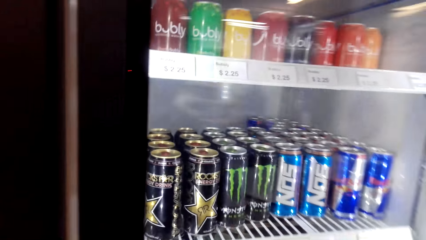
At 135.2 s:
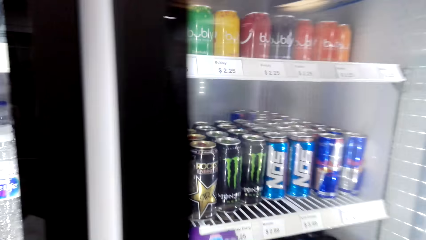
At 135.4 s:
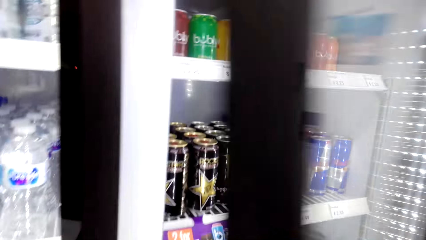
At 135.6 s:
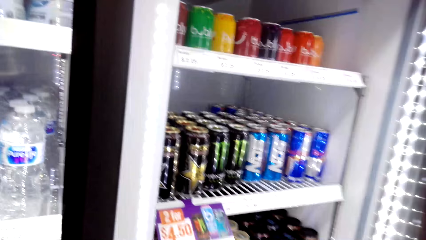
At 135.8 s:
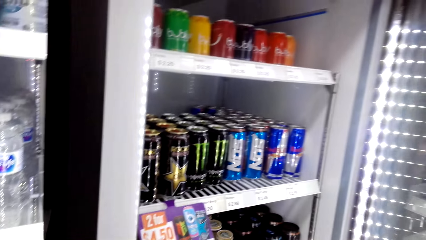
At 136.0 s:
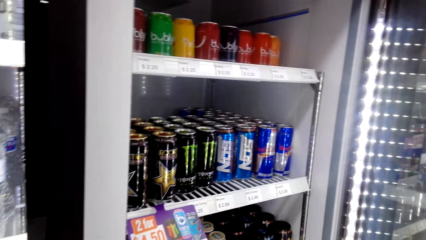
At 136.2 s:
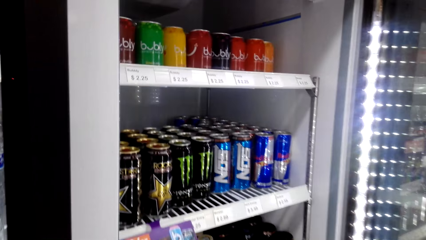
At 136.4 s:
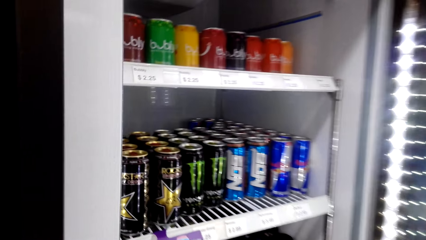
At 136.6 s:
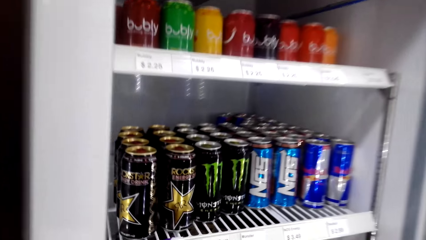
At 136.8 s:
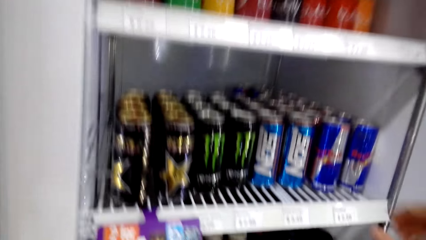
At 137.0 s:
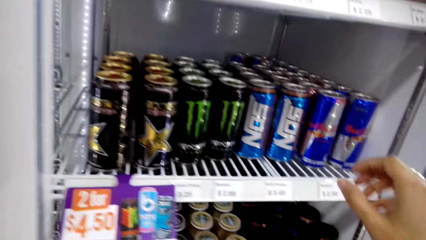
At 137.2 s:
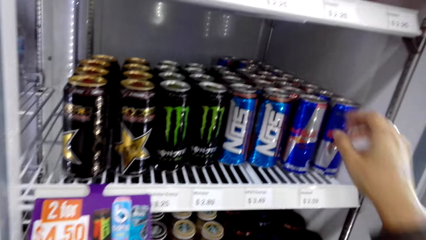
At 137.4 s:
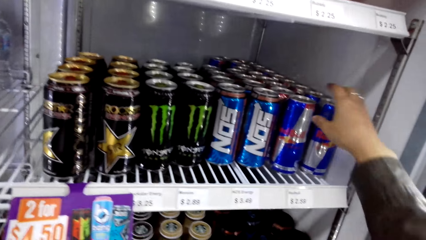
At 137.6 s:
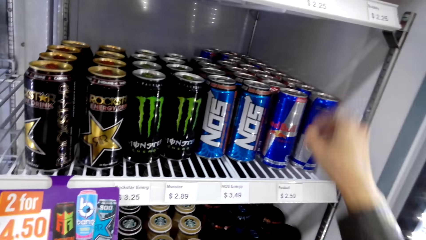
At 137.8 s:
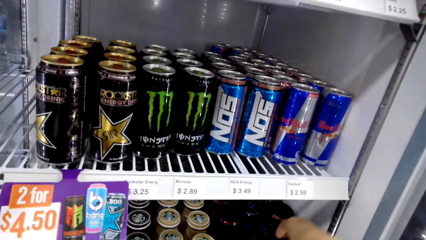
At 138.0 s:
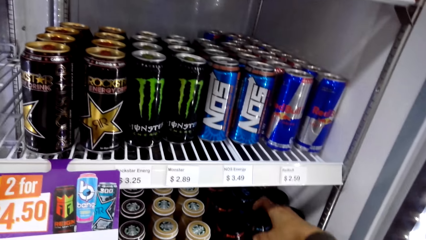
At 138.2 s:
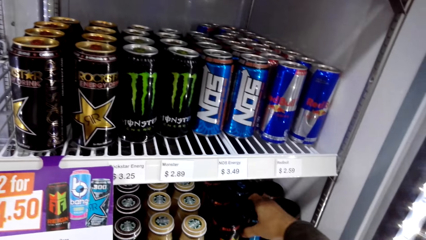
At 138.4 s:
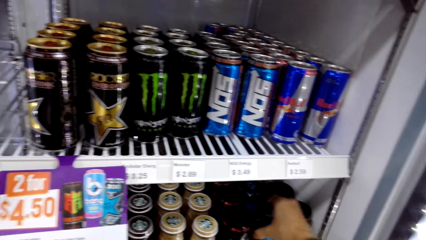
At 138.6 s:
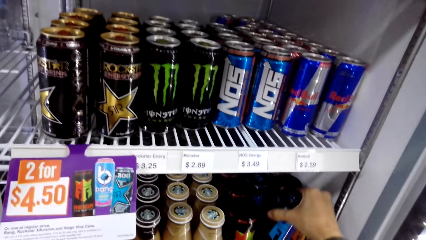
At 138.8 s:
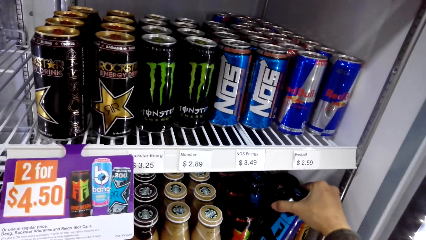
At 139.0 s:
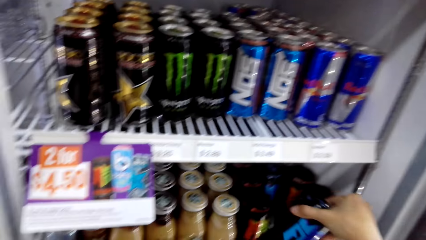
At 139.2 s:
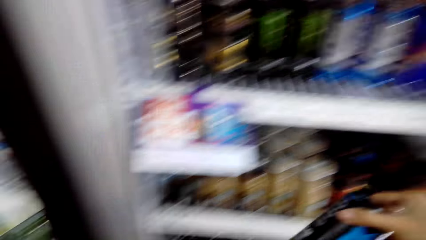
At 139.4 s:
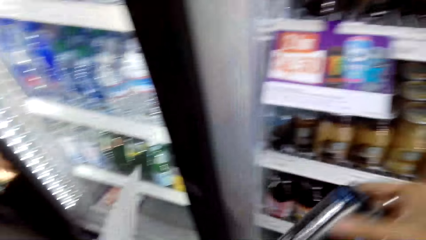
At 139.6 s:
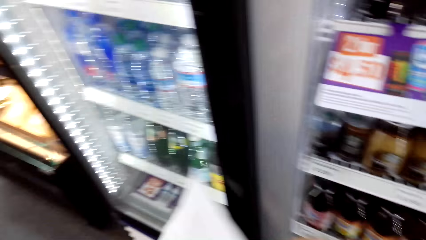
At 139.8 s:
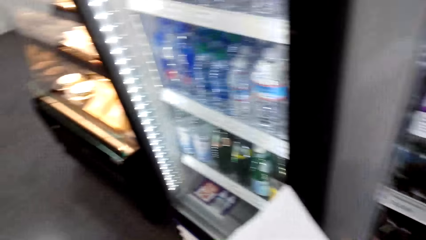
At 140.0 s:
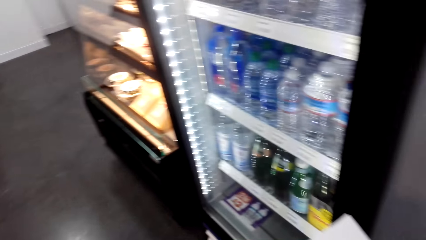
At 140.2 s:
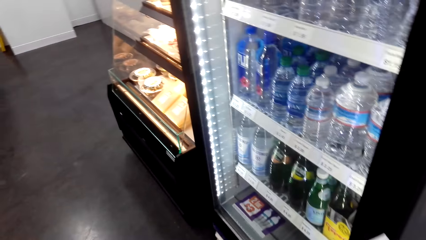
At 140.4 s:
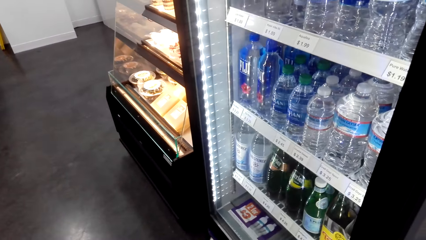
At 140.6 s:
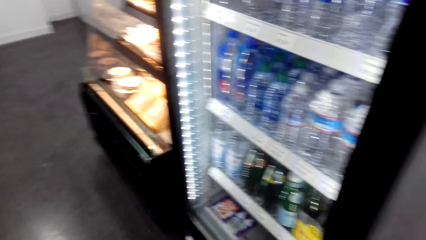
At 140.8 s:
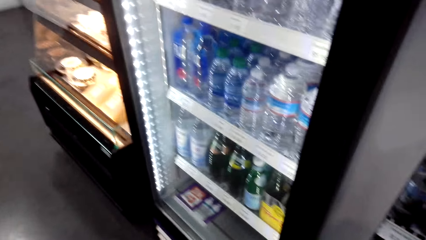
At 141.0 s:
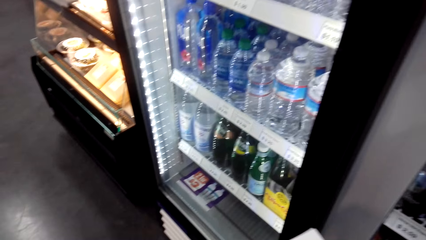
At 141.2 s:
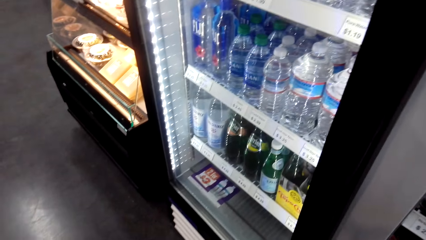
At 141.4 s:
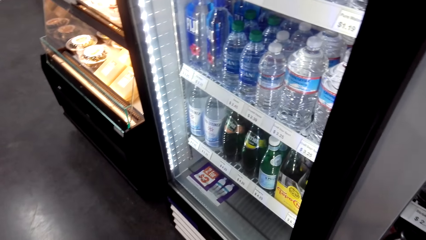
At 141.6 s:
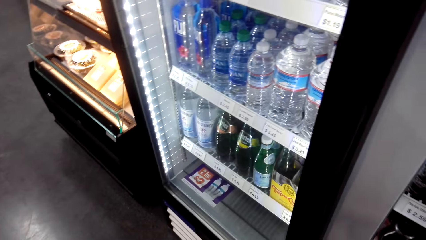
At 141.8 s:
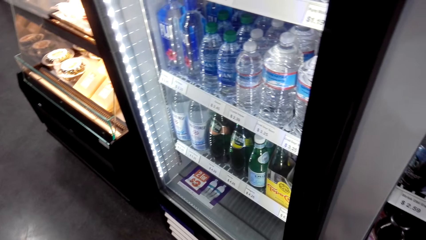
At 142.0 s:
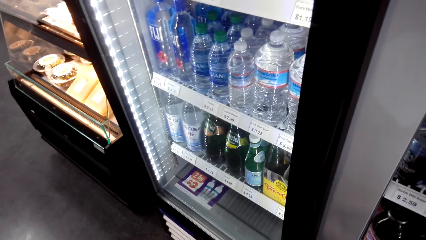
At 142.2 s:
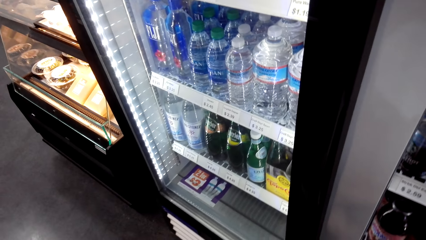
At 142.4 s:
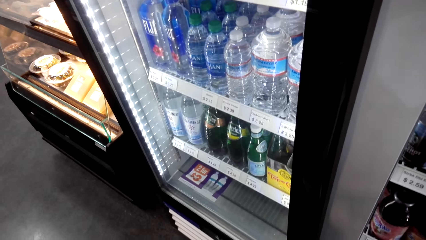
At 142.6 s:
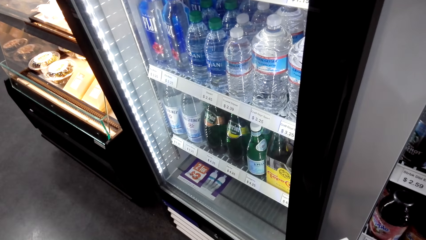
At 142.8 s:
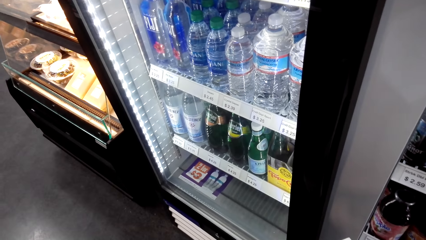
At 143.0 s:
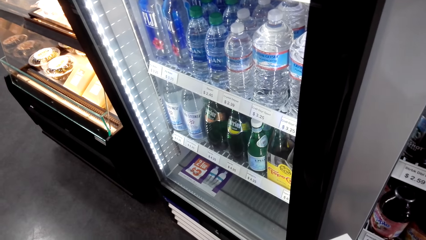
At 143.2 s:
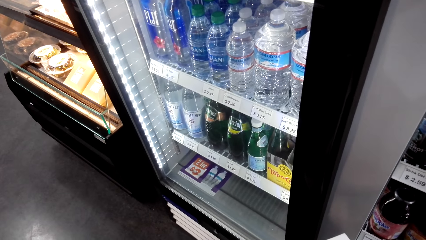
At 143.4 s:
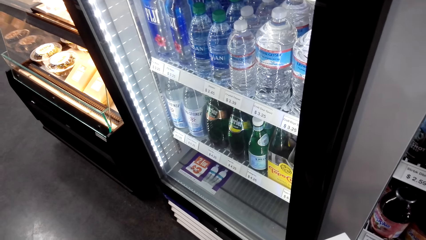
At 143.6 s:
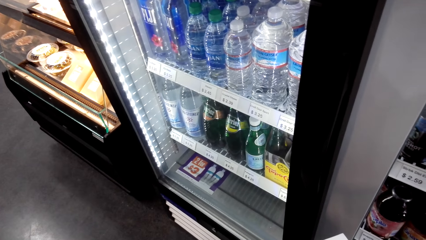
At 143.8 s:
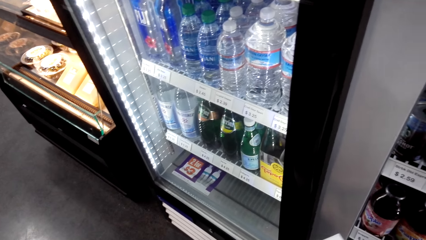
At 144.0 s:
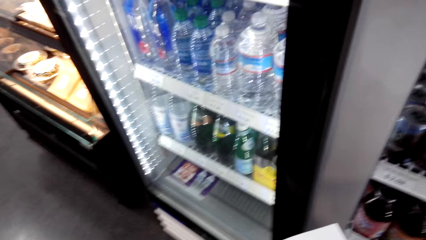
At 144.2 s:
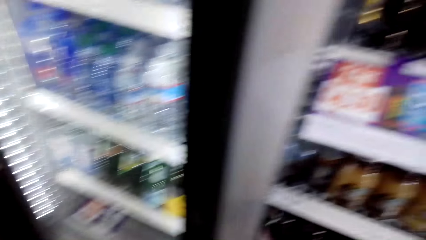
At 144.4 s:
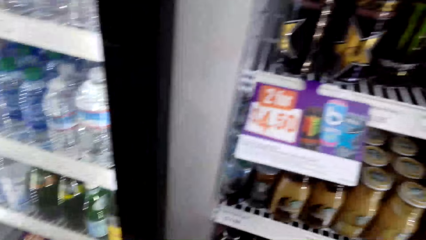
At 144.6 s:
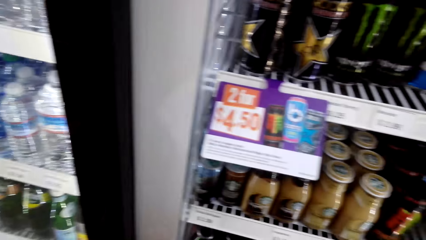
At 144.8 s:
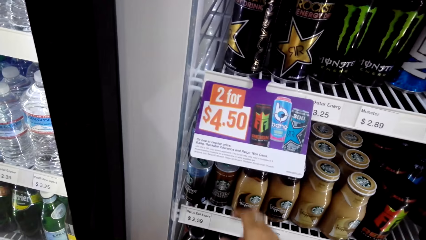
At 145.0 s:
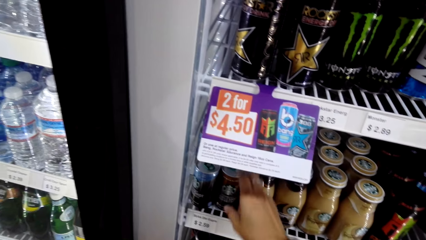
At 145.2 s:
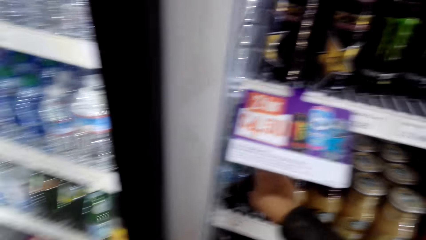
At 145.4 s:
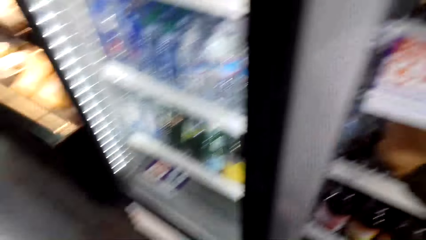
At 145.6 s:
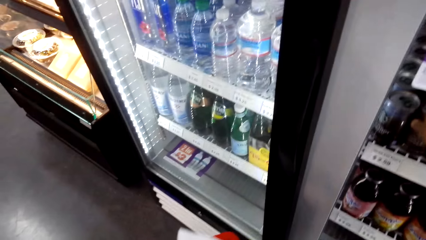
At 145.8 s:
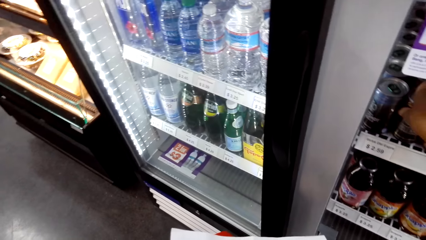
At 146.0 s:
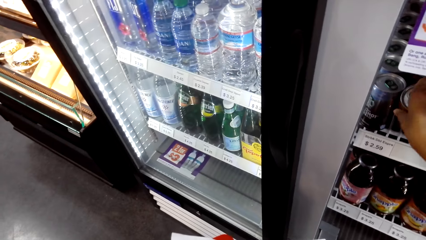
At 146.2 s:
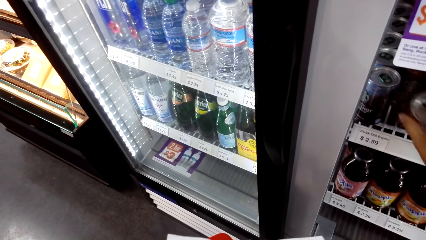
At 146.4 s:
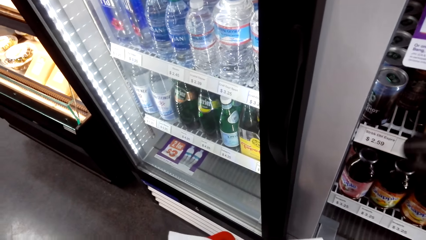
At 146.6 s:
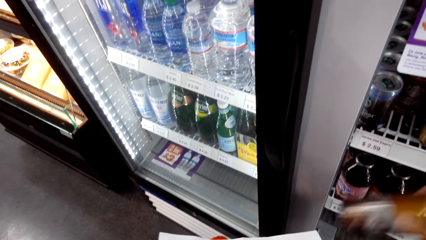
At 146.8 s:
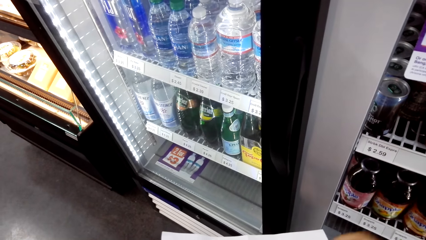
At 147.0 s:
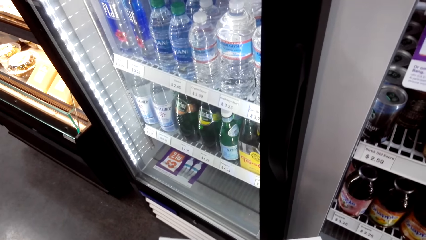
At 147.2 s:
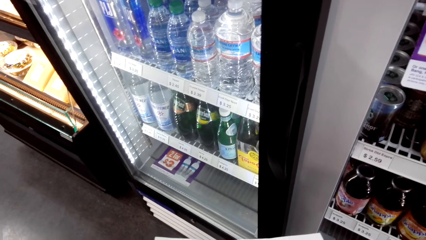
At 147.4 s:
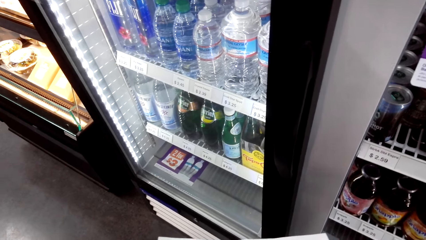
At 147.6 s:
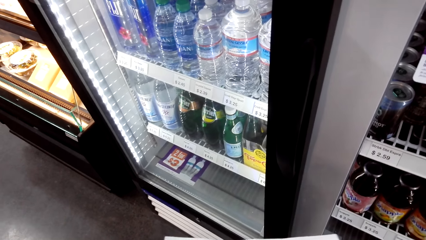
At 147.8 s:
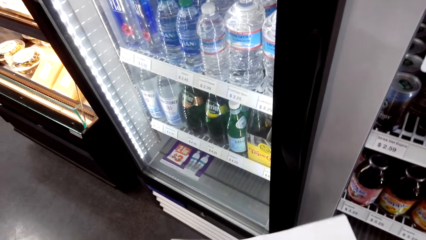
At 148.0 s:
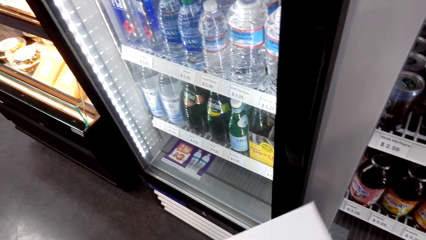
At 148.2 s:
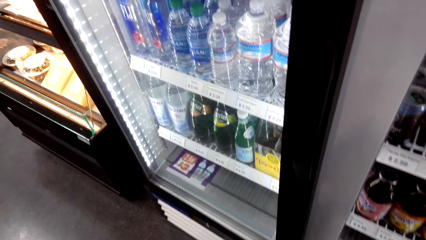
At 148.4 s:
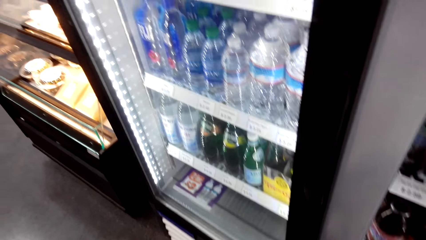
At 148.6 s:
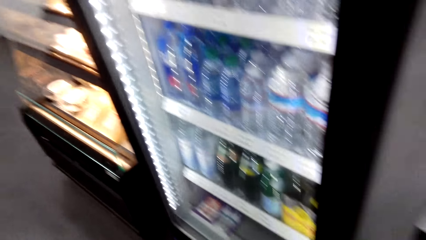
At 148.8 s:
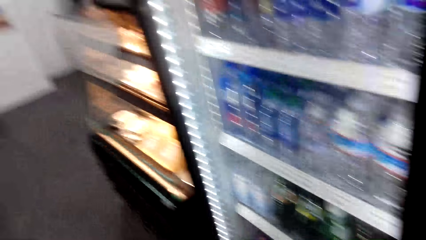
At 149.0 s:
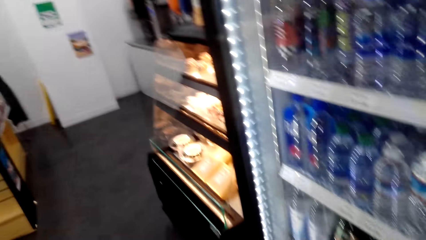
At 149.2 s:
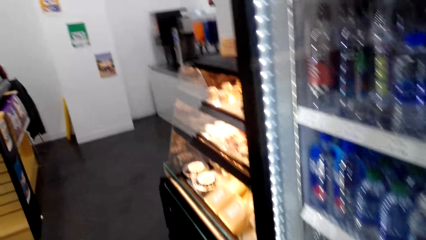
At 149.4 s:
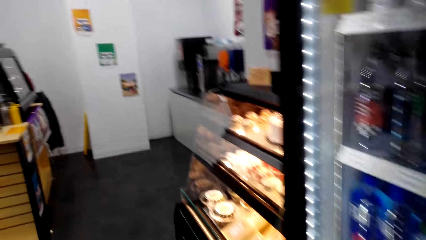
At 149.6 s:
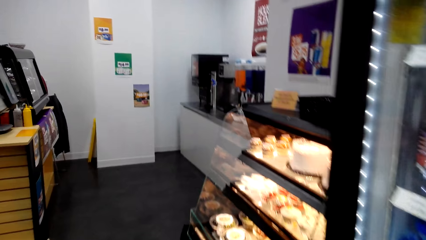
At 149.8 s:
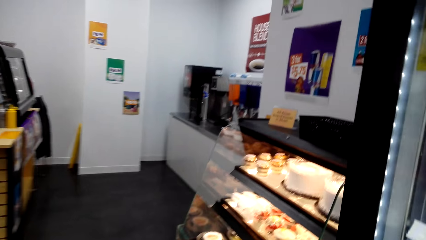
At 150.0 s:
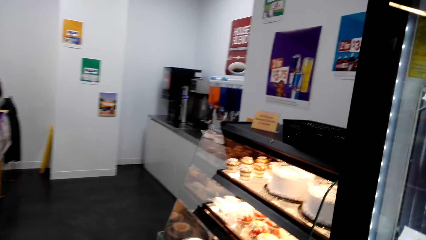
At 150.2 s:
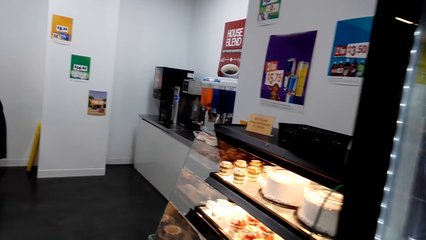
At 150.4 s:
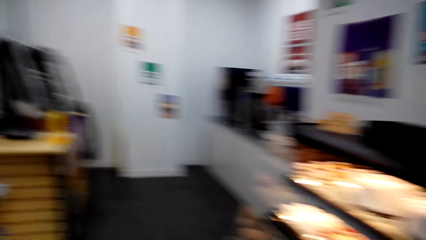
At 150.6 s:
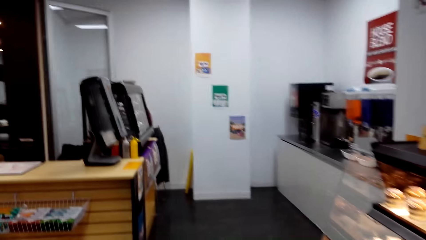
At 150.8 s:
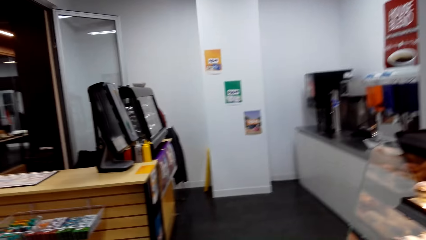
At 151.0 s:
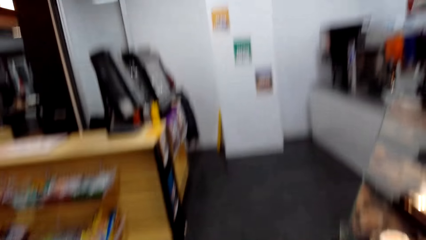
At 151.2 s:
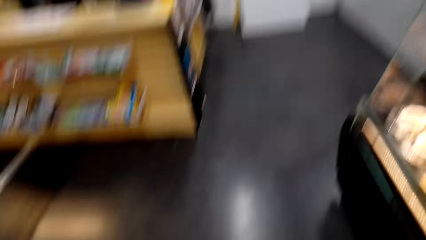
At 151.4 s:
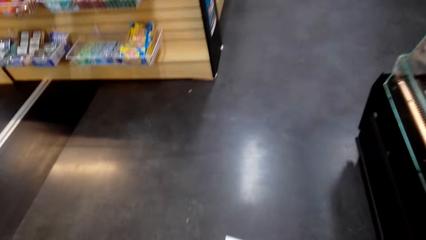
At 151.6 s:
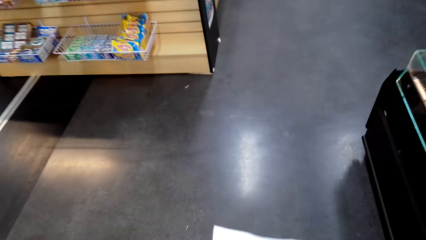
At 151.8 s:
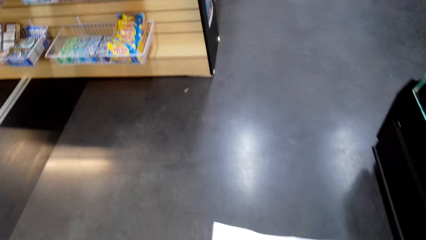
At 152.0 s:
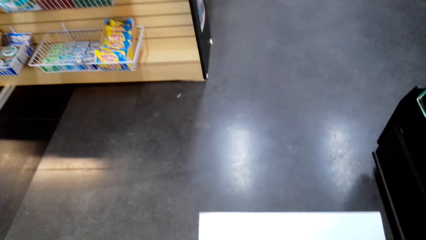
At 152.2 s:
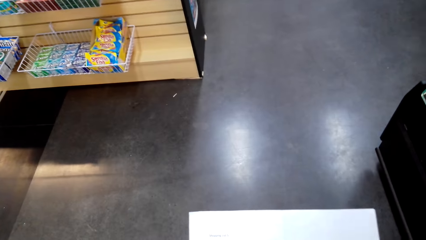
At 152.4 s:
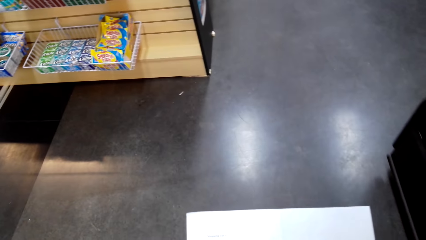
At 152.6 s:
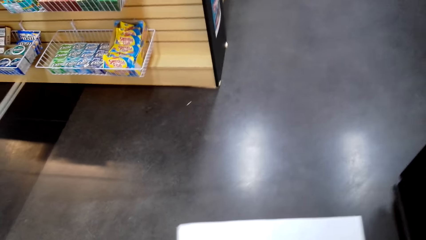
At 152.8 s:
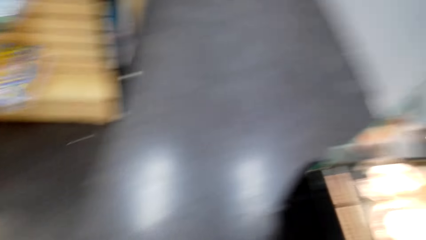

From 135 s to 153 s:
The camera wearer opens the fridge. They pick a drink from the fridge. They look at the drinks in the fridge. They place the drink in the shopping basket. They remove the Starbucks double shot espresso from the fridge. They place the Starbucks double shot espresso in the shopping basket. They walk in the supermarket.
